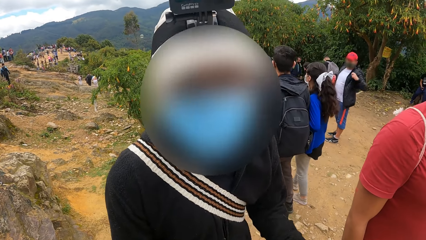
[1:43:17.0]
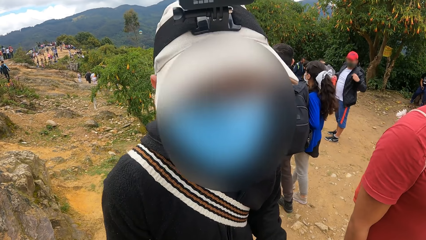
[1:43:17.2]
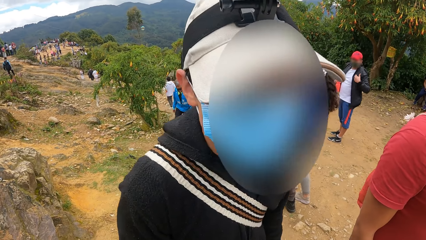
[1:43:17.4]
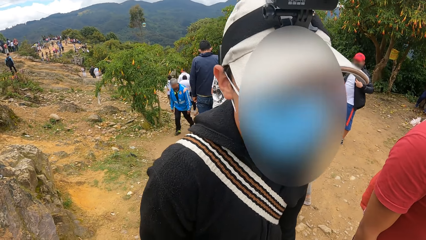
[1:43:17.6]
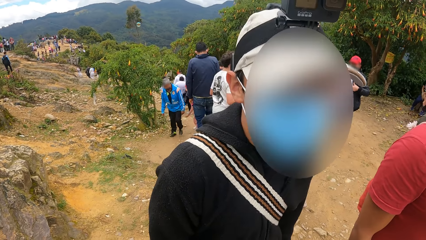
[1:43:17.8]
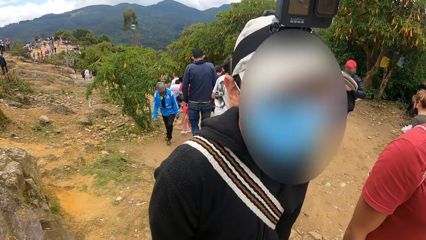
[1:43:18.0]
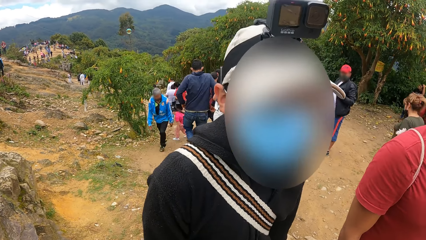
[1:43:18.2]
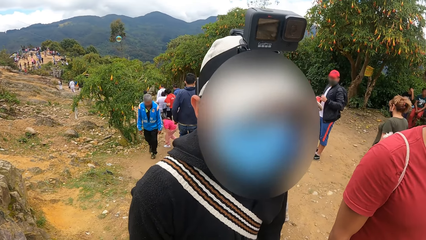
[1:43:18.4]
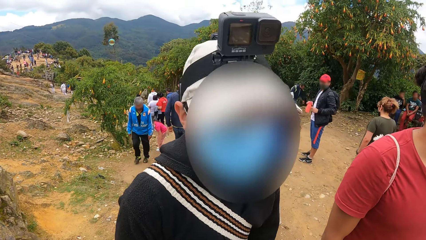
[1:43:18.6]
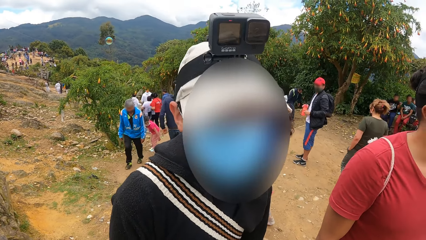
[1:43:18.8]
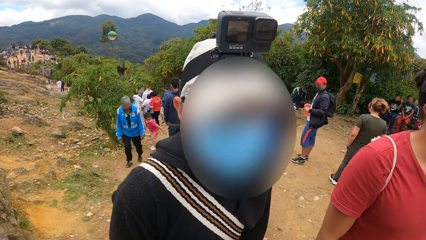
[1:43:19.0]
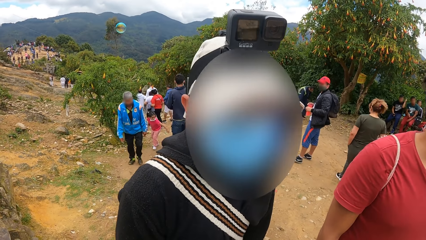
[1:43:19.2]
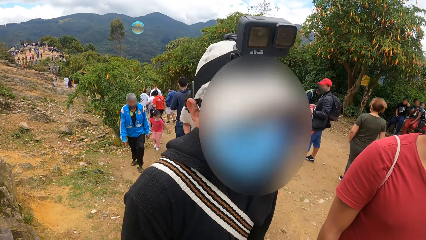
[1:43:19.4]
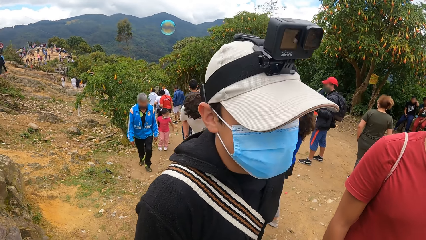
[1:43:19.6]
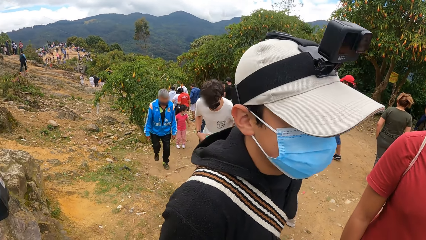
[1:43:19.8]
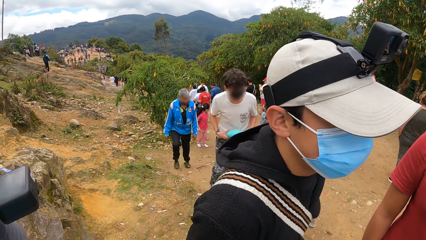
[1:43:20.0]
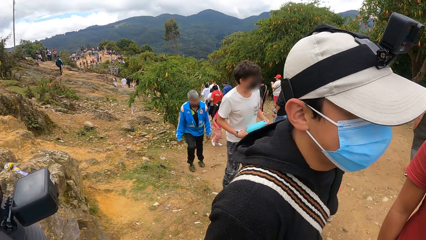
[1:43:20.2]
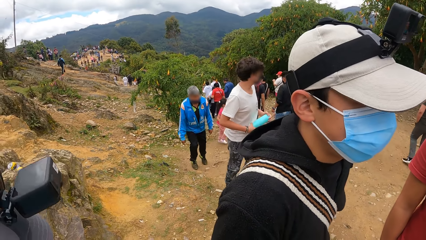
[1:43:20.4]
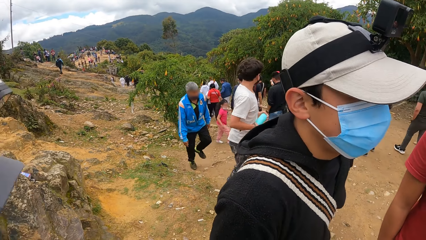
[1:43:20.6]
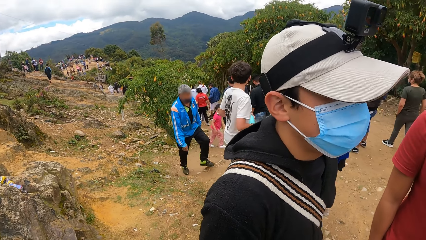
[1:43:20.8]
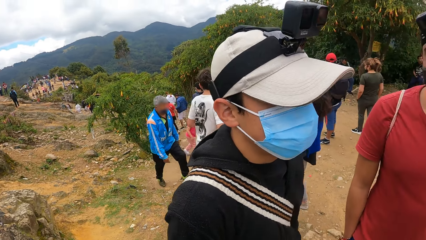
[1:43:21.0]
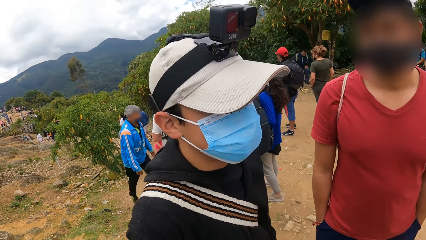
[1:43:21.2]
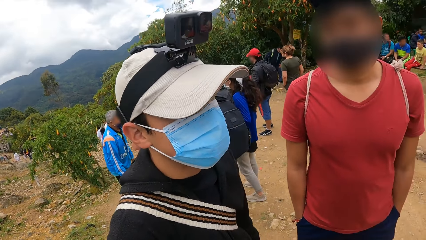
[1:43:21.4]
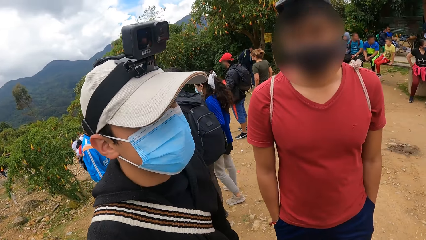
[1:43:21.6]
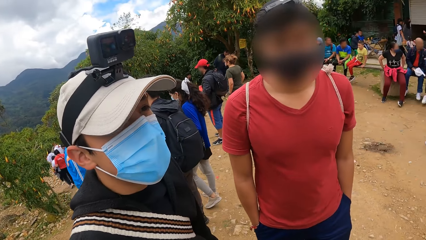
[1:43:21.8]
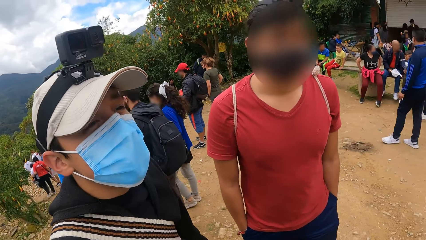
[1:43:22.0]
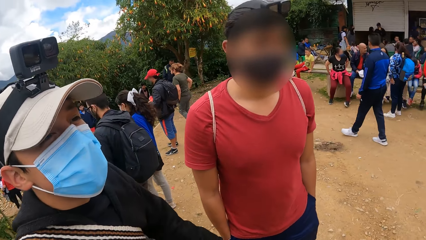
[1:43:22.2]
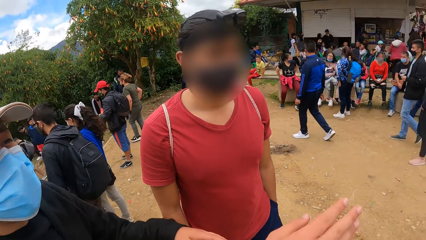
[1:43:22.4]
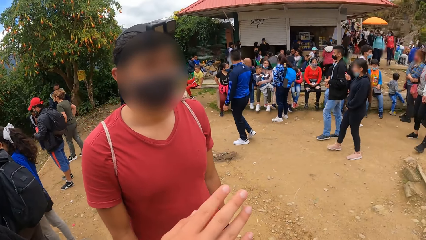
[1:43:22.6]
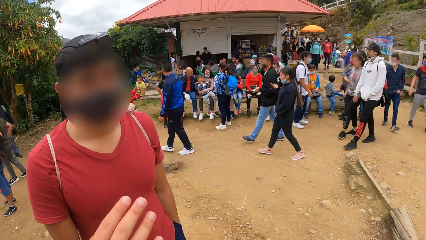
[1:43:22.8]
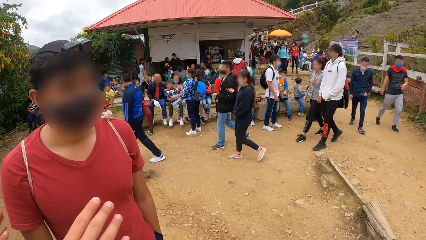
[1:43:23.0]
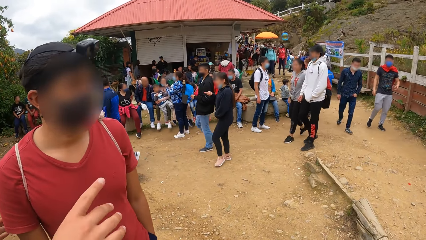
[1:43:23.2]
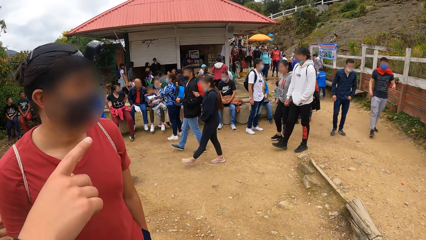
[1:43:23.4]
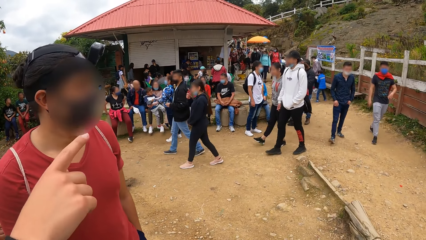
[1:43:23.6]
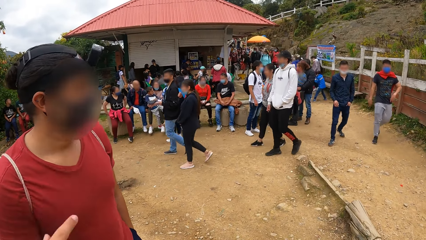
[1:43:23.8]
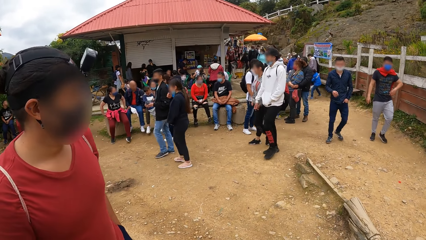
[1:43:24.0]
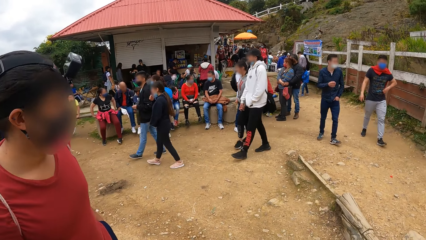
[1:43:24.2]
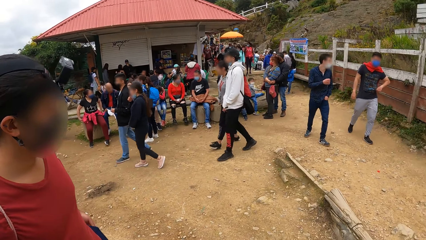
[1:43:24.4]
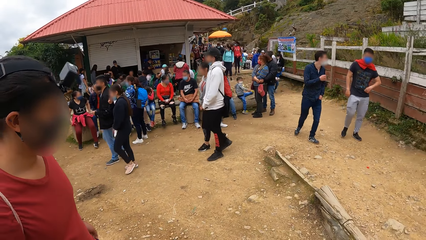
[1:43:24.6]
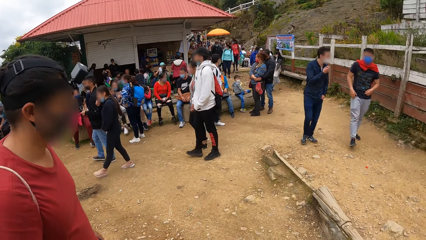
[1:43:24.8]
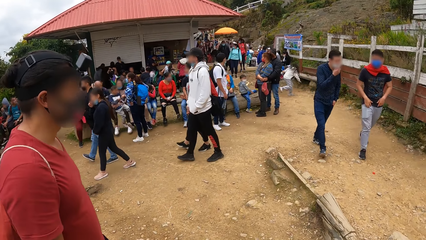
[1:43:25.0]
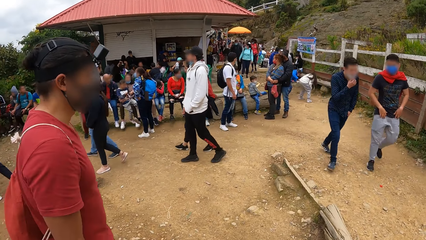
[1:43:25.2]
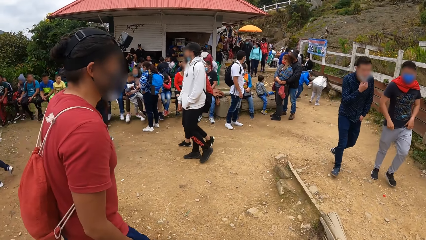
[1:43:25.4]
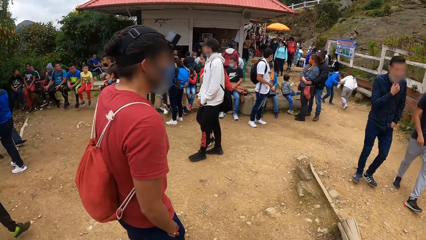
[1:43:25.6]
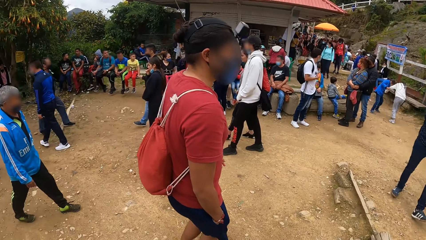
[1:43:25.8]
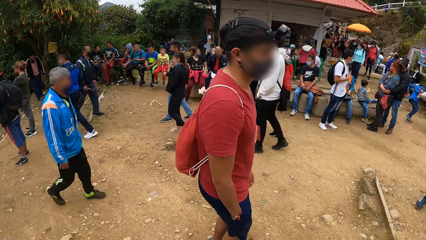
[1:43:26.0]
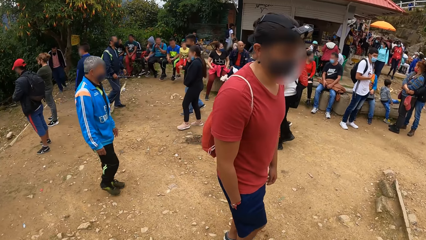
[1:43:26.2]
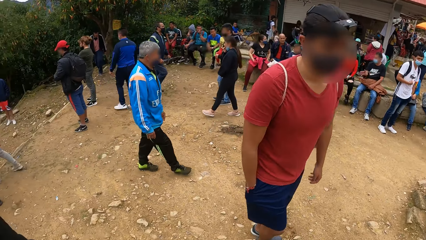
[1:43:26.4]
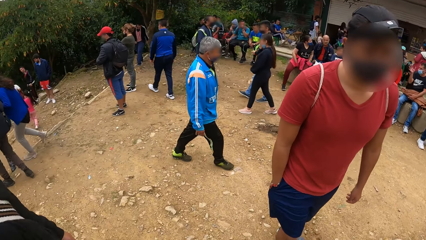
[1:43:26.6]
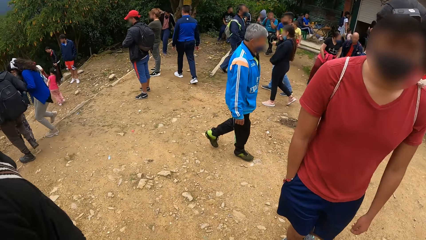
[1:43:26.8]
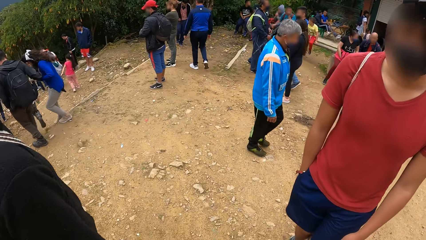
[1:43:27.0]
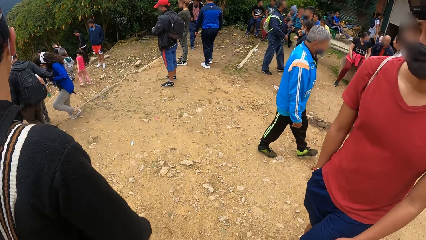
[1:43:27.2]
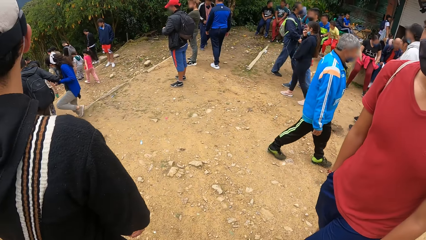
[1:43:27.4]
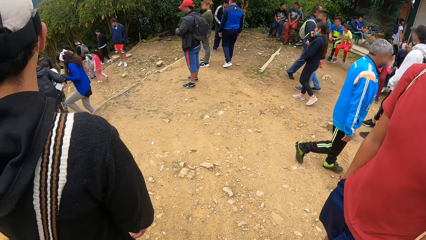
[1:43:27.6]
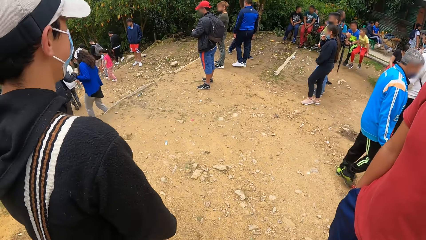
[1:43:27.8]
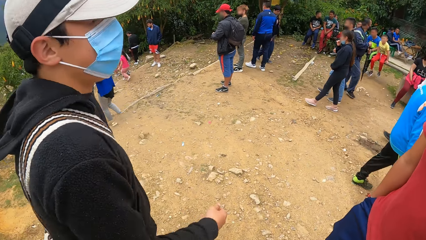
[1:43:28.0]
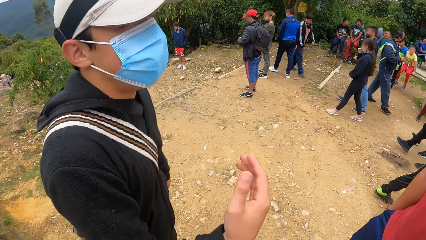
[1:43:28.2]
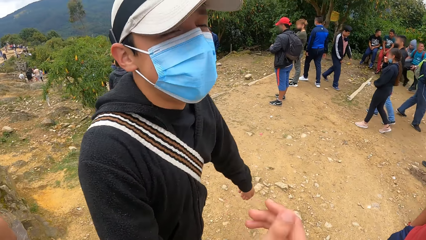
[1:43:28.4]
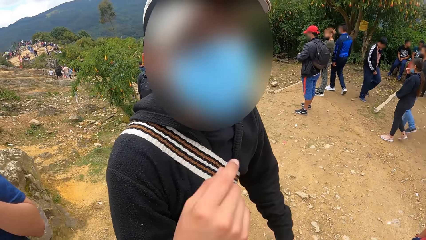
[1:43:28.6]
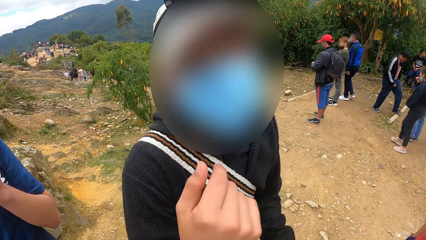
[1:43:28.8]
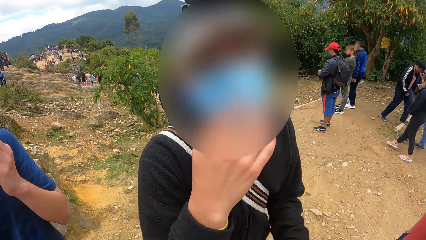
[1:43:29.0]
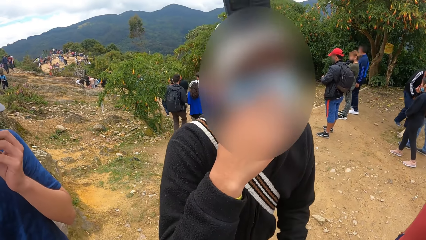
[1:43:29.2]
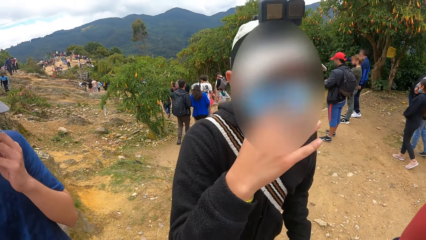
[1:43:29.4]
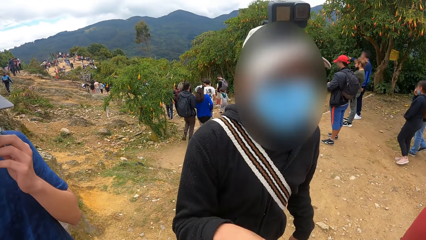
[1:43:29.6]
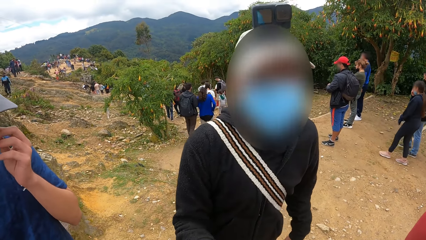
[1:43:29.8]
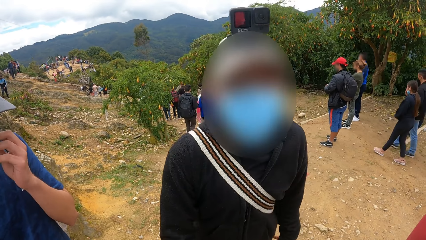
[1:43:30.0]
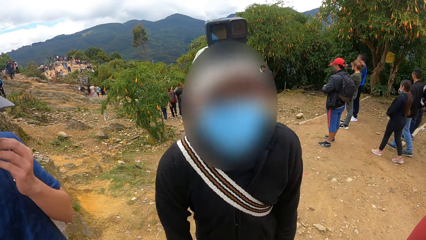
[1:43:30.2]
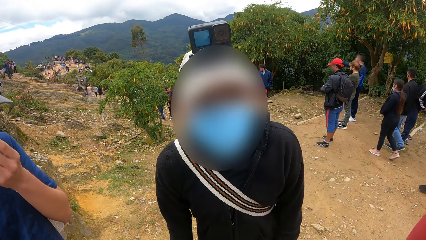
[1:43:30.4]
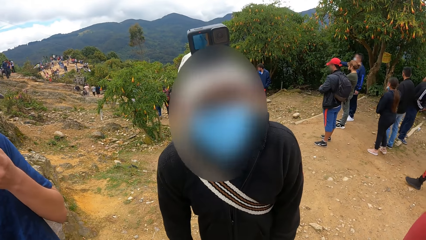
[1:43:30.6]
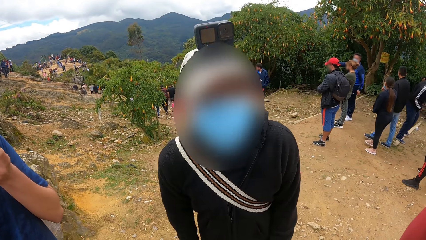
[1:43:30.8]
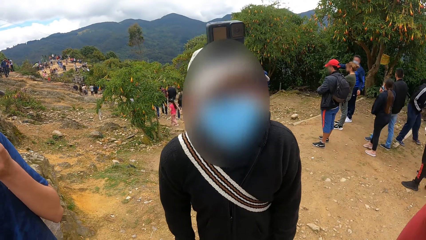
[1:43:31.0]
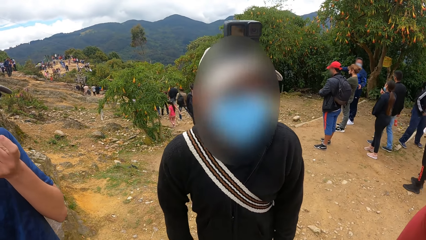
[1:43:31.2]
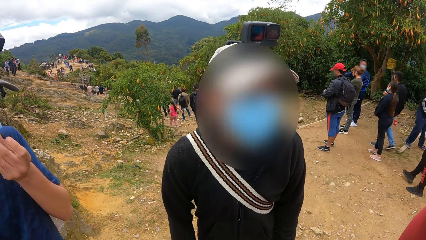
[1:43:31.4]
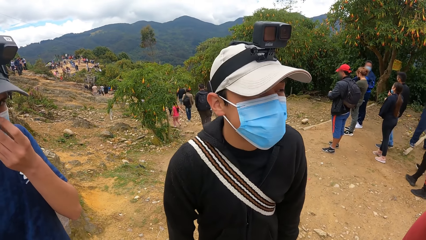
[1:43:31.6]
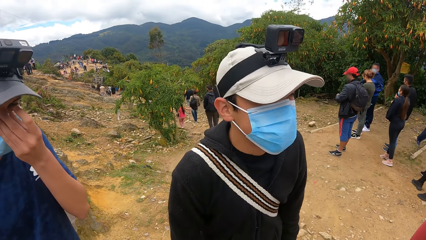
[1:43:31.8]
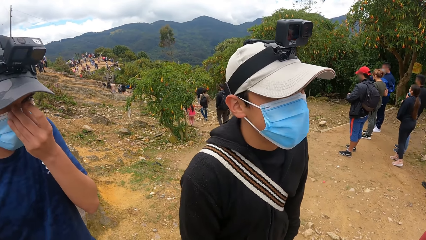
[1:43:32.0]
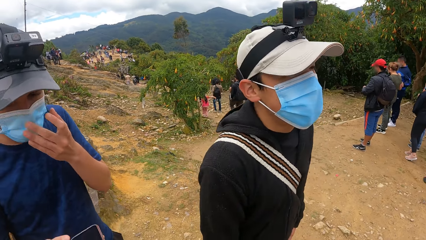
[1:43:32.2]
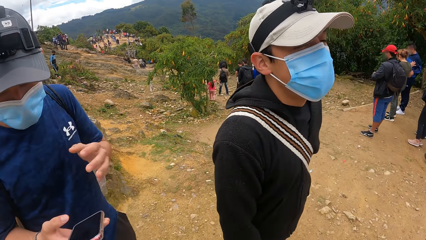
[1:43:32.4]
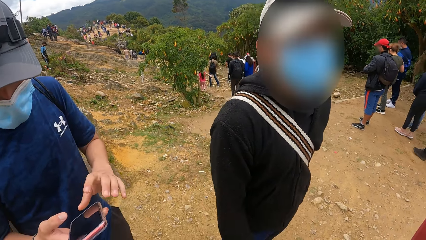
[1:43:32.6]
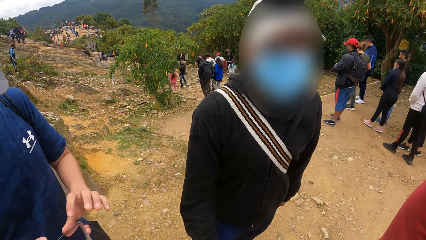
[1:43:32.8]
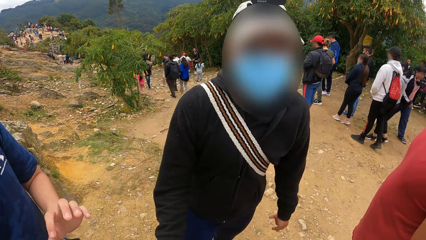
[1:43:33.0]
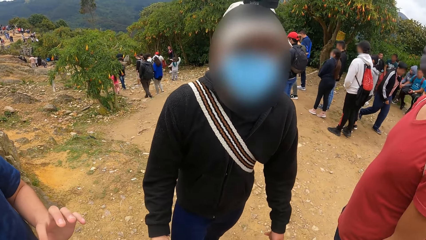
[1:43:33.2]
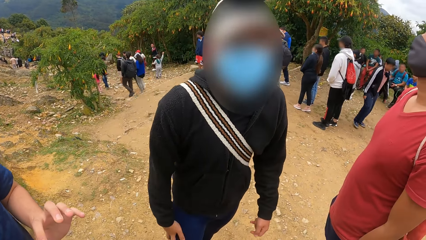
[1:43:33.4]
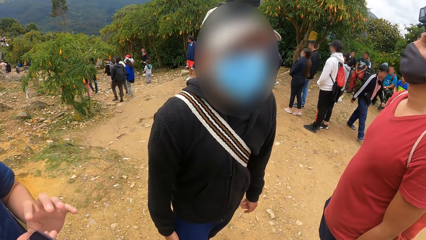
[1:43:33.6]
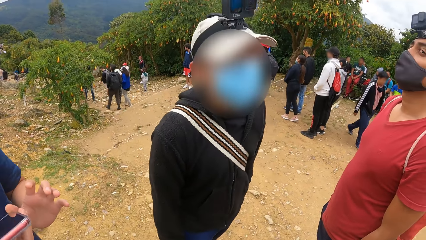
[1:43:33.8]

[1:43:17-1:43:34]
A man turns. Another man puts the hands in the pocket. The camera wearer lifts the hand. A third man points with his right hand forward. The second man moves. The first man places his right hand on his nose mask. The third man places his right hand on his nose mask. The third man touches the mask. The third man operates a mobile phone with both hands.
